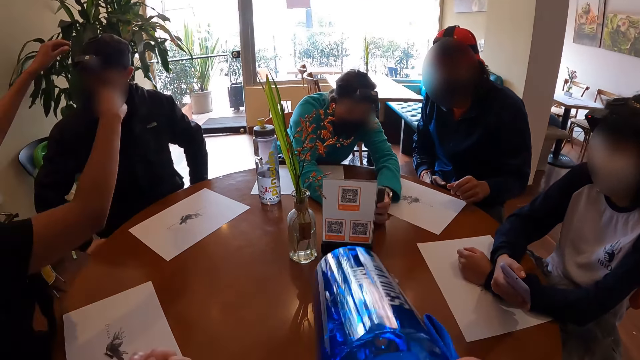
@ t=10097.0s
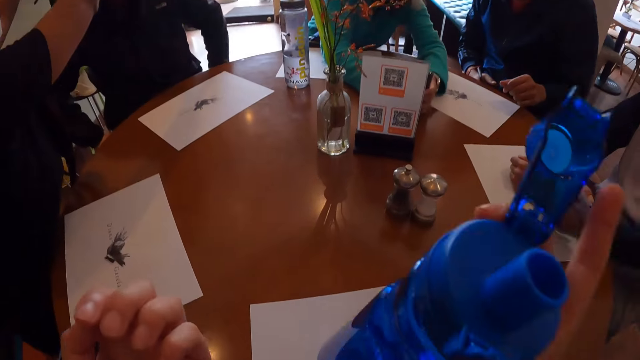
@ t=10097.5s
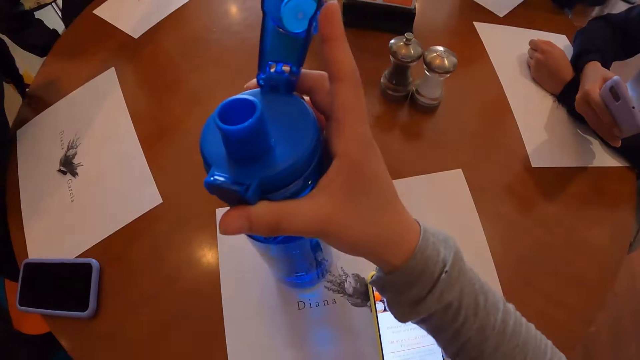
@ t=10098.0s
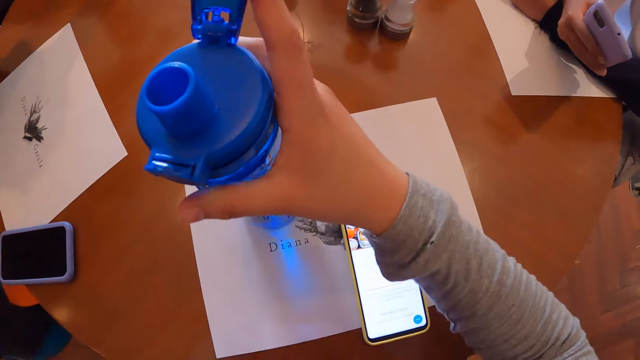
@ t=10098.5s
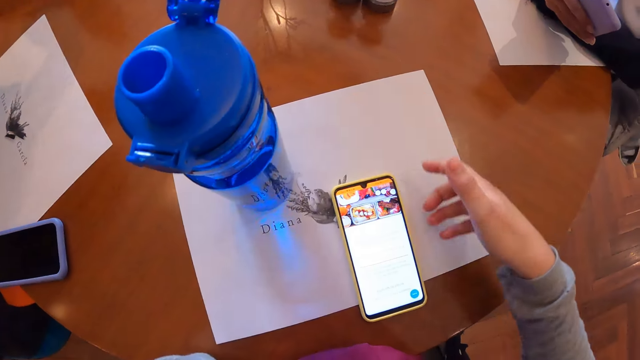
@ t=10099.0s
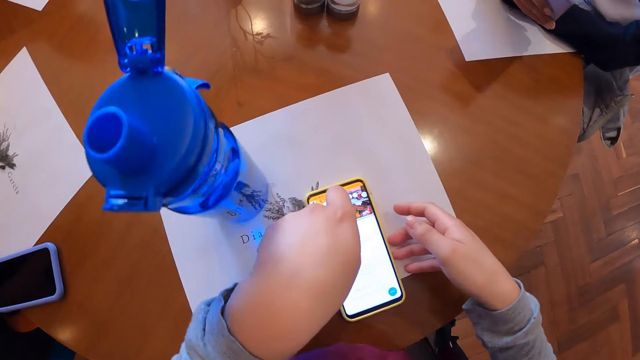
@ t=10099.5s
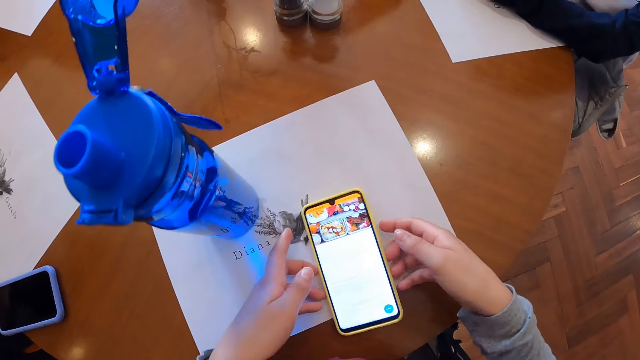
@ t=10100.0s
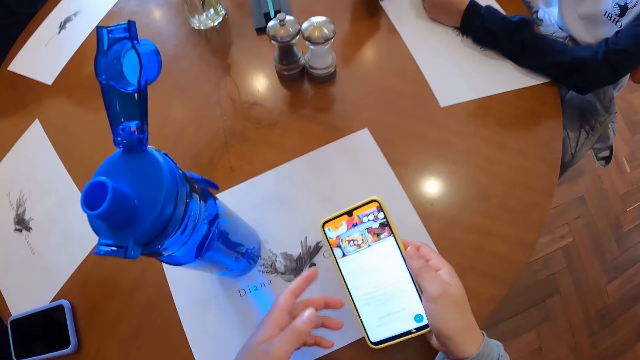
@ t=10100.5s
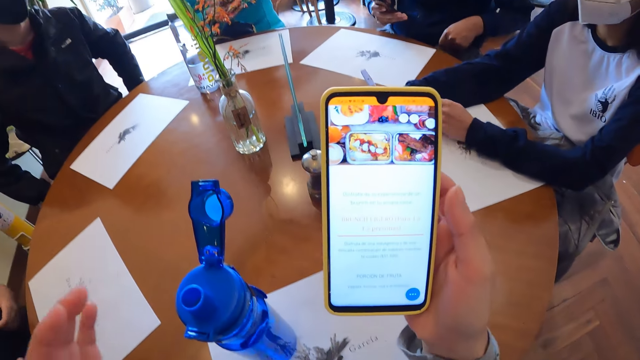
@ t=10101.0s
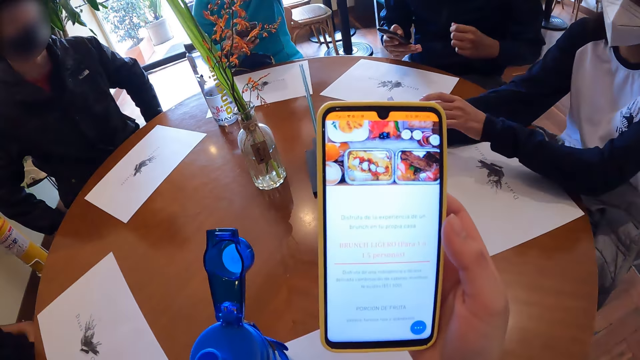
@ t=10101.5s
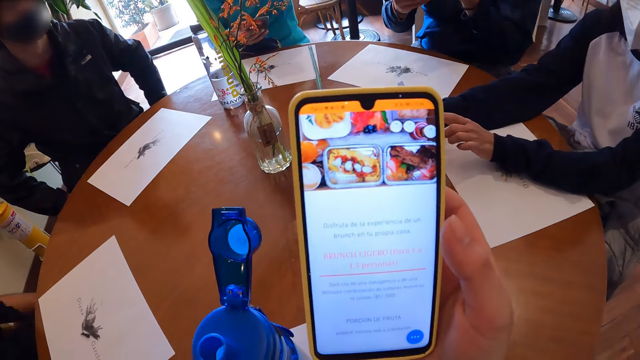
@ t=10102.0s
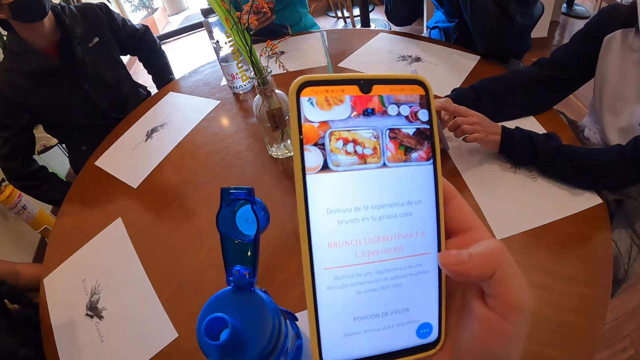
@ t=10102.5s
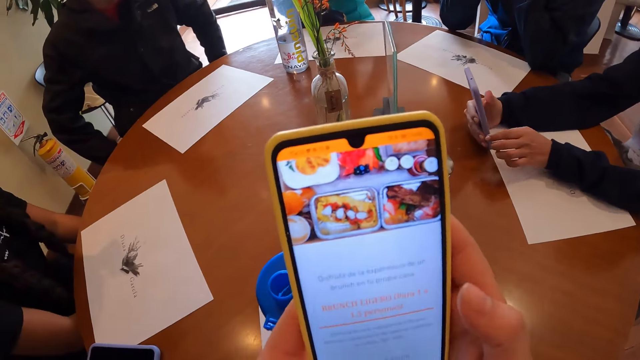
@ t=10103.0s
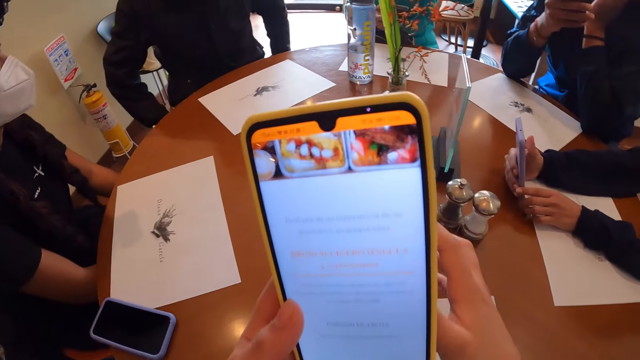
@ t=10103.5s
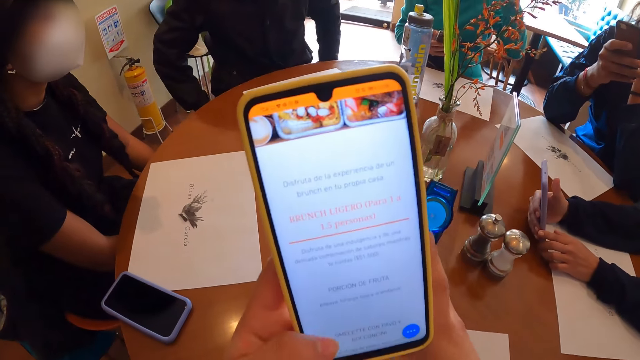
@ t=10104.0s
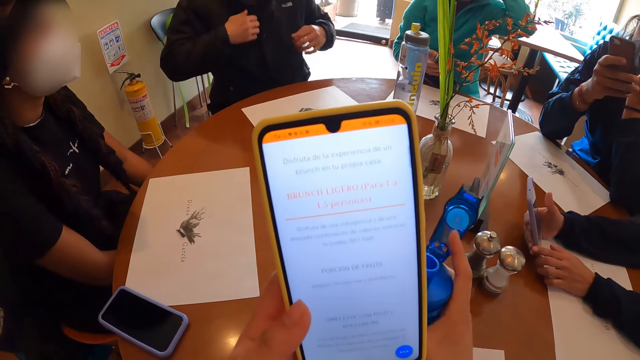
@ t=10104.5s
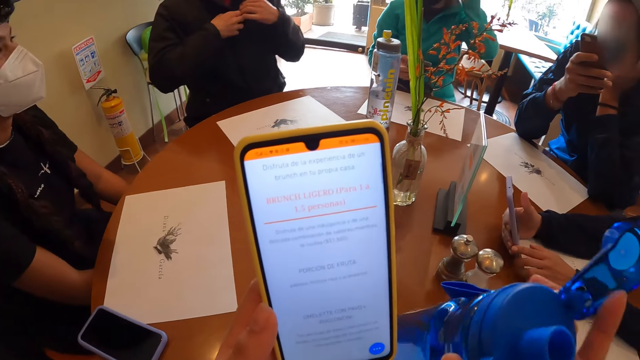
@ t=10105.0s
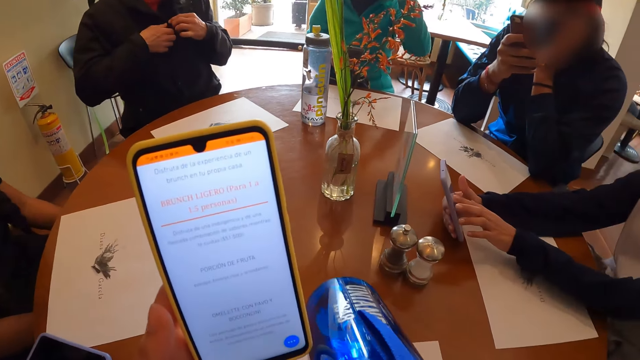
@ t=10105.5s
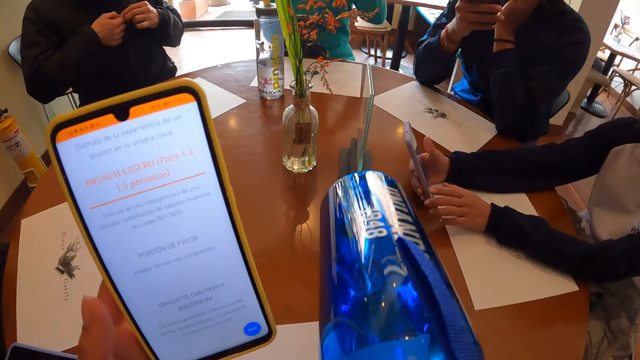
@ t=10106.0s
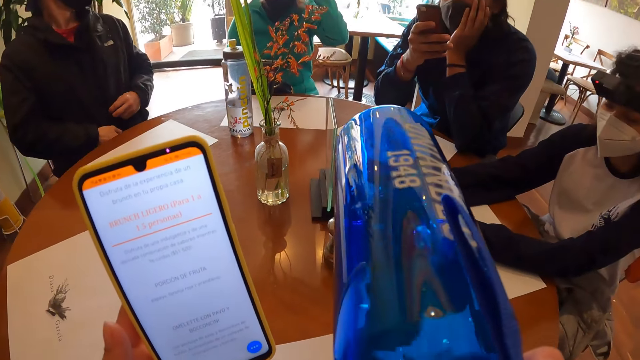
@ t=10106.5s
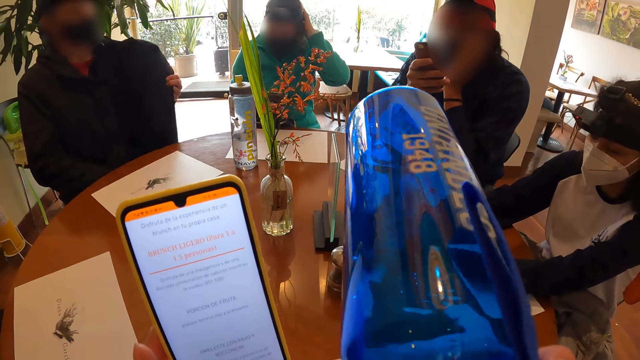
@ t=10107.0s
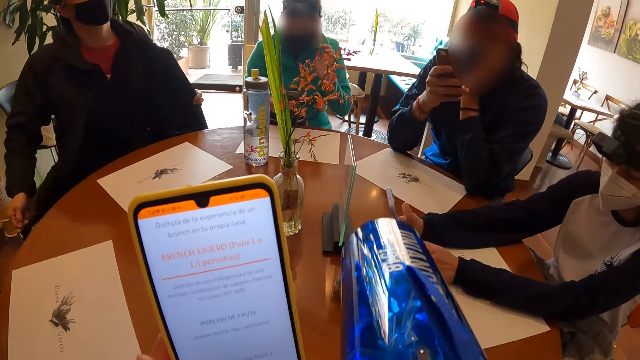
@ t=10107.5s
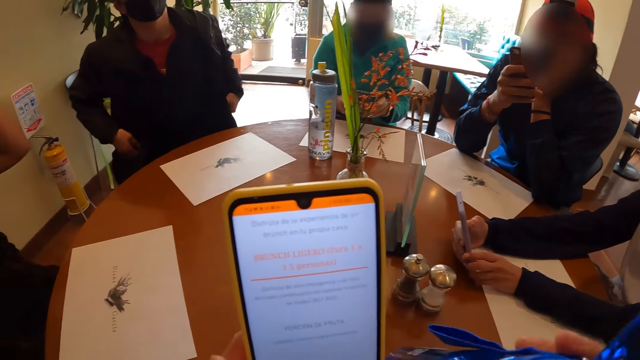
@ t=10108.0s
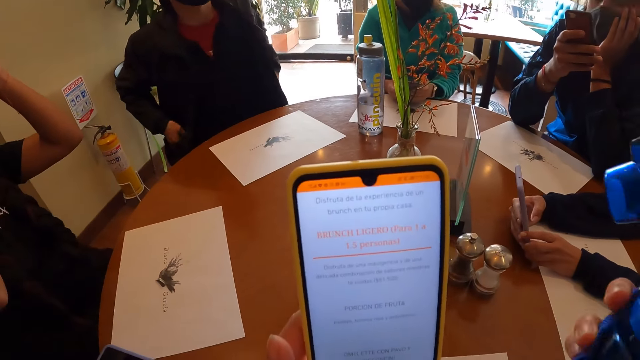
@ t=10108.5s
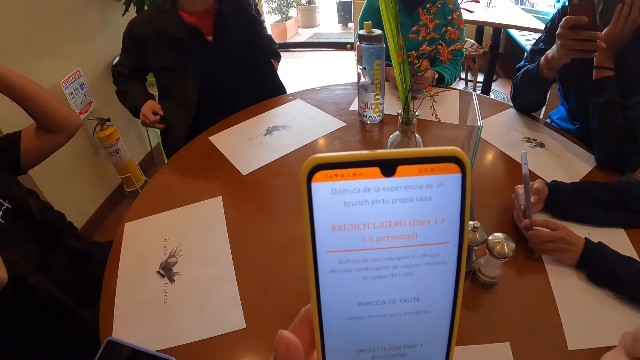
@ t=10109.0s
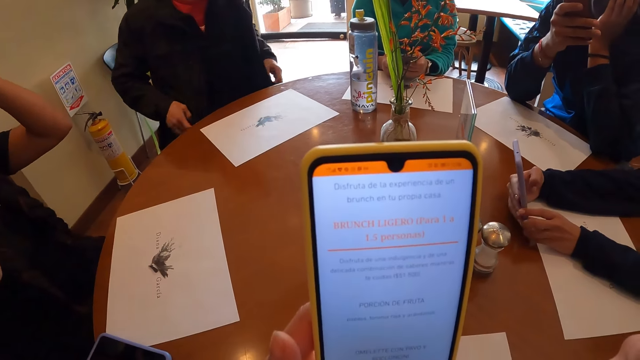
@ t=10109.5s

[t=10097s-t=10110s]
A woman adjusts the camera on a man's head with both hands. Another woman does something. The camera wearer drops the bottle in his right hand on the table. He picks up the phone from the table with his right hand. Another man operates a phone in his right hand with his right hand. The camera wearer holds the phone with both hands. He operates the phone in his hands with his left hand. The first man unzips his jacket with both hands. Another woman uses a phone. The camera wearer takes a drink from the bottle in his right hand. The first man pulls off the jacket with his left hand and puts his hands in the pockets of the jacket.

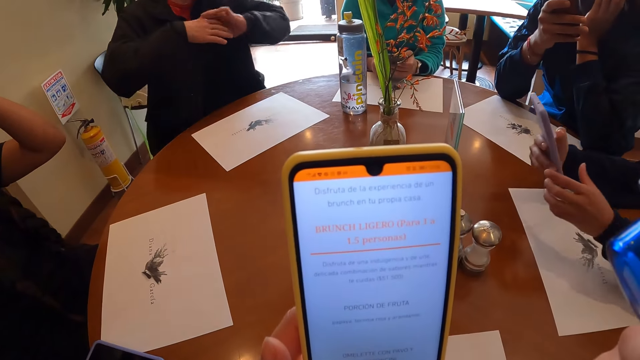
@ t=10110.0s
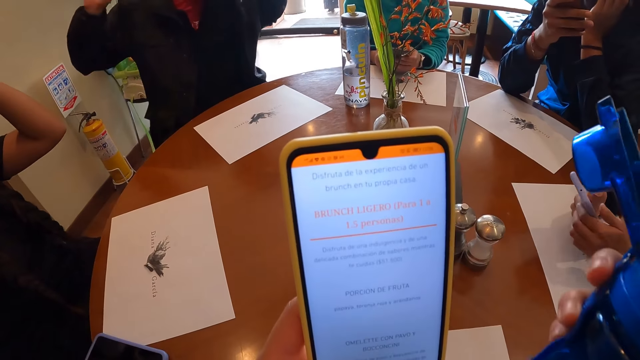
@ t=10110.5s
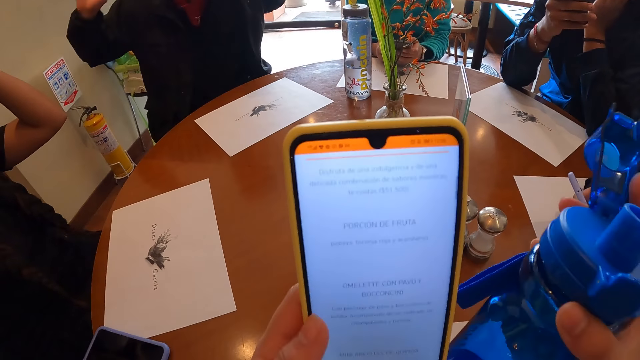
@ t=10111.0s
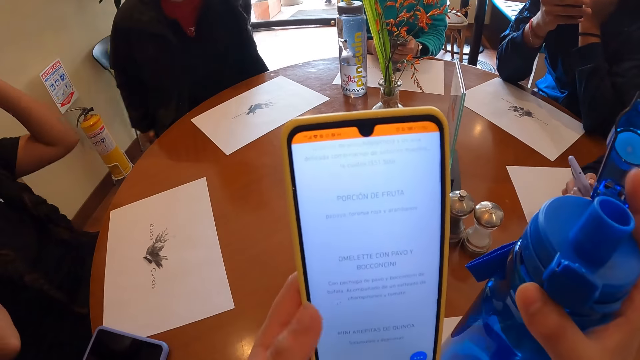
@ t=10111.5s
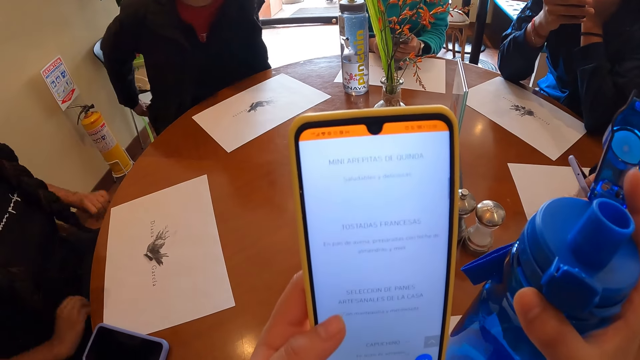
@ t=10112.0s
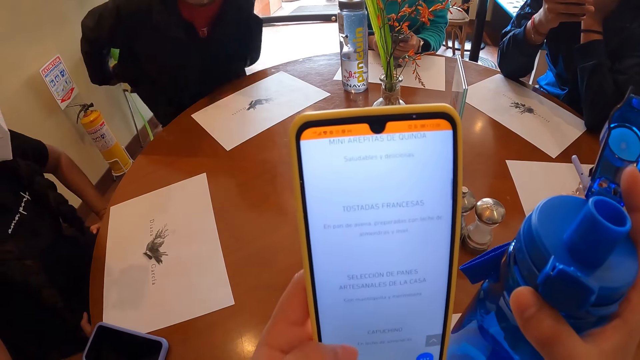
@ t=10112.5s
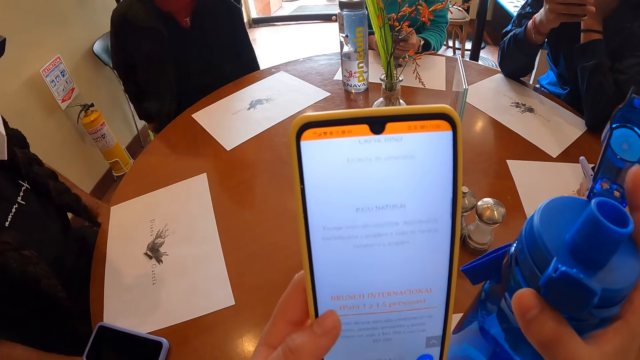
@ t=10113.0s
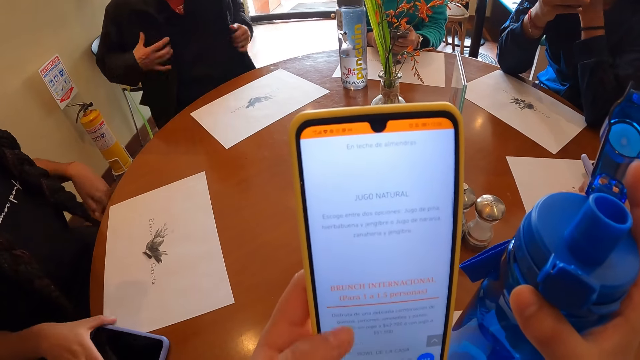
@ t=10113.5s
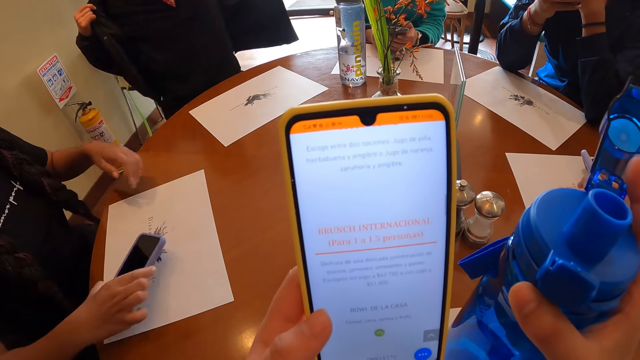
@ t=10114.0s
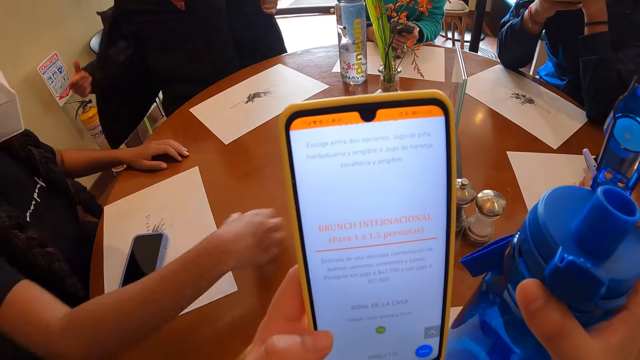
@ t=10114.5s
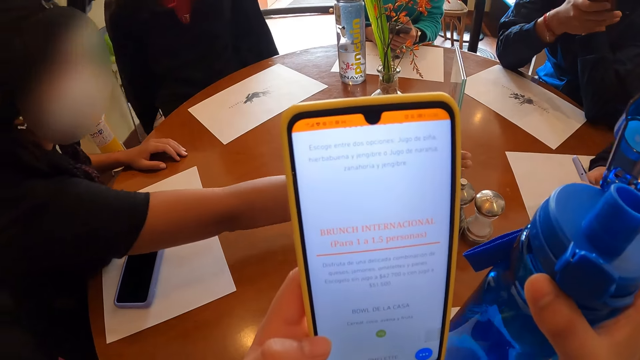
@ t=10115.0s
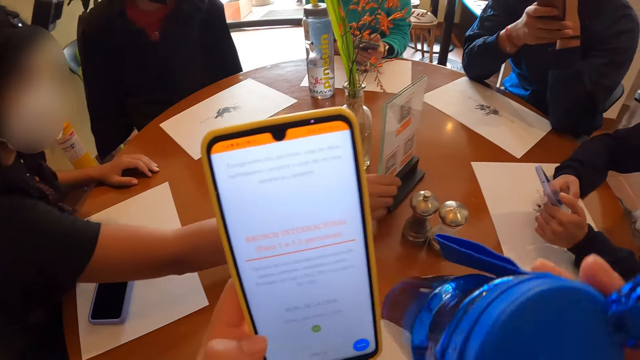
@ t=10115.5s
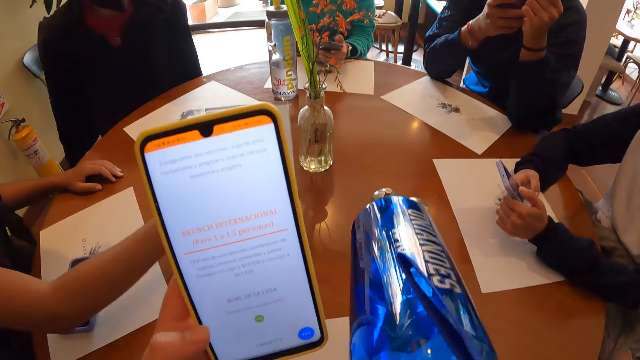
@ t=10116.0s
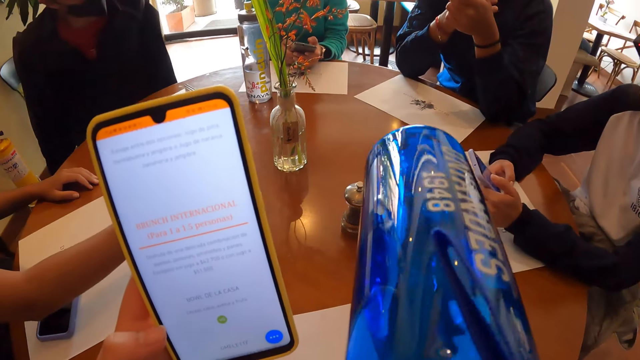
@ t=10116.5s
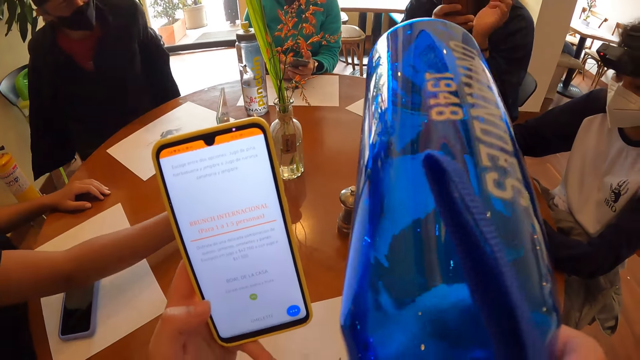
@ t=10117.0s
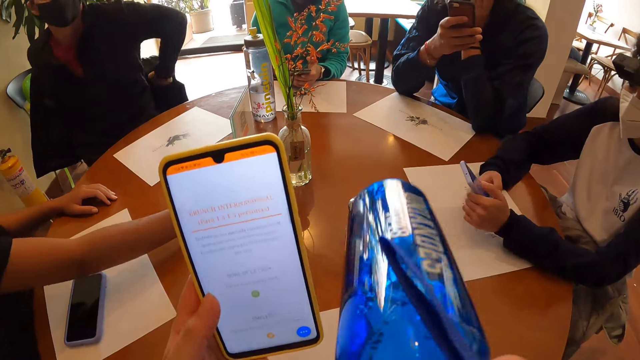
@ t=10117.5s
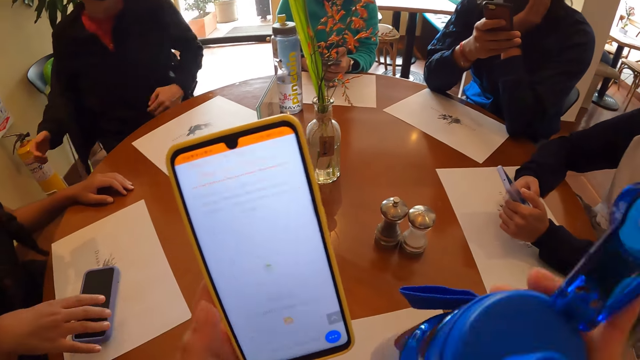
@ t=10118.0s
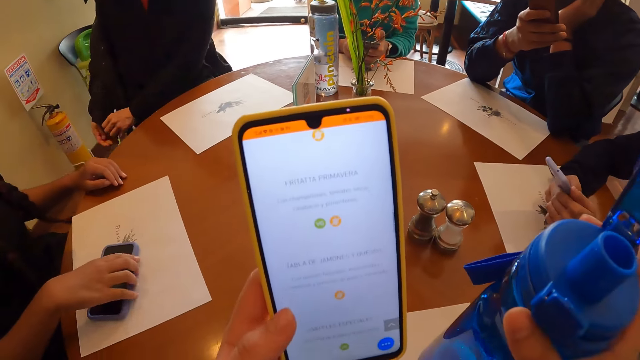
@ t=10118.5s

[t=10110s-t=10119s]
A man does something. Another man moves both hands. A woman uses a phone. The camera wearer uses the phone. He uses the phone again. The other man pulls up the hem of the jacket with his hands. Another woman puts her hands on her lap and adjusts the phone on the table with her right hand. The other man pulls off the jacket with both hands. A third woman places a phone on the table. The second woman adjusts the plaque on the table with her right hand. The third woman pulls something with the right hand. The camera wearer takes a drink from the bottle in his right hand.
